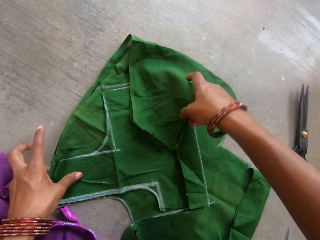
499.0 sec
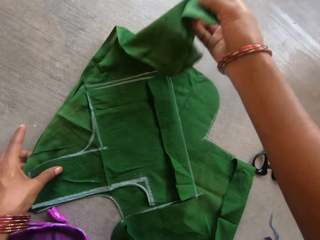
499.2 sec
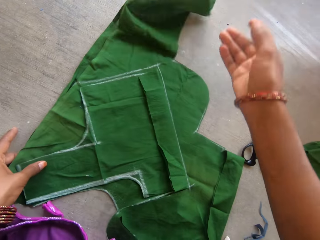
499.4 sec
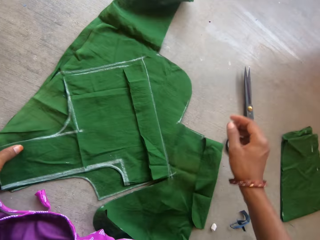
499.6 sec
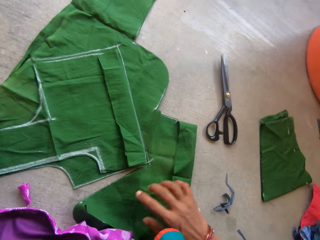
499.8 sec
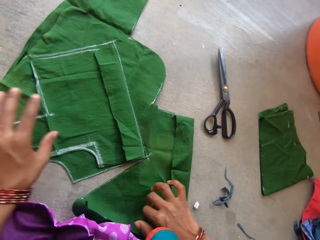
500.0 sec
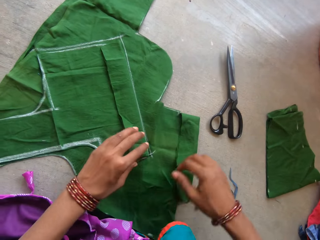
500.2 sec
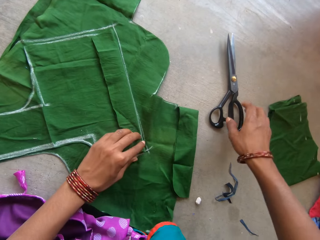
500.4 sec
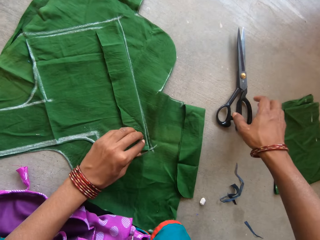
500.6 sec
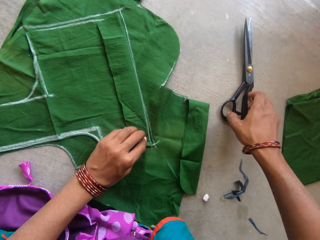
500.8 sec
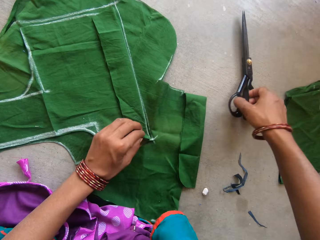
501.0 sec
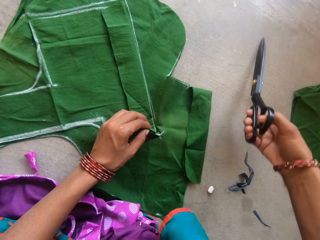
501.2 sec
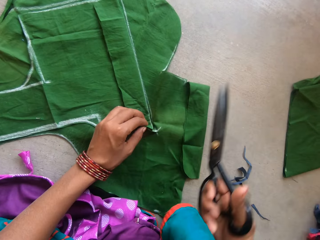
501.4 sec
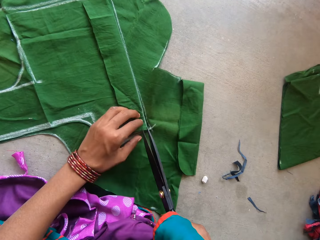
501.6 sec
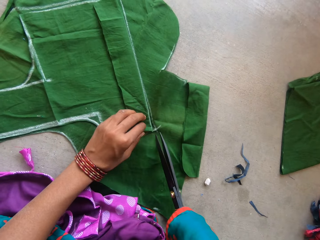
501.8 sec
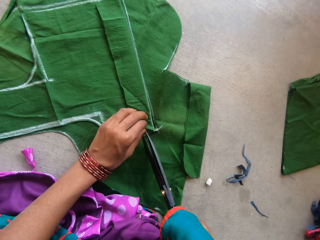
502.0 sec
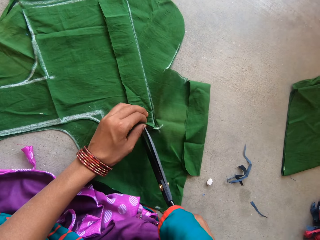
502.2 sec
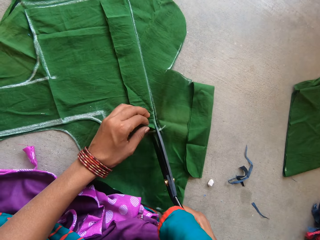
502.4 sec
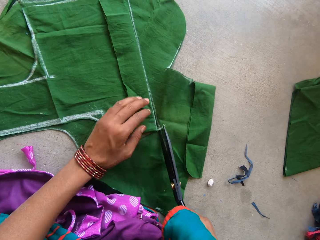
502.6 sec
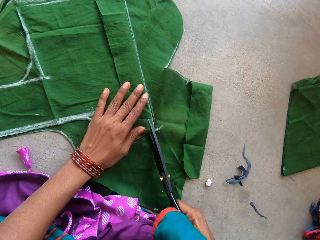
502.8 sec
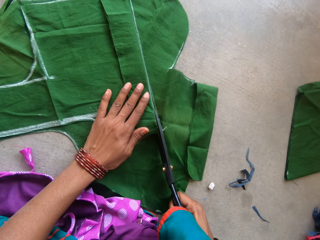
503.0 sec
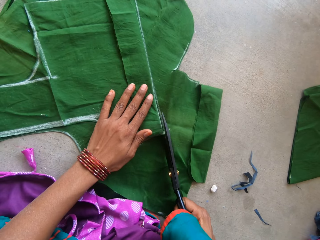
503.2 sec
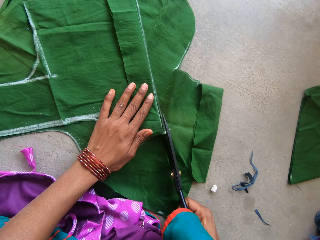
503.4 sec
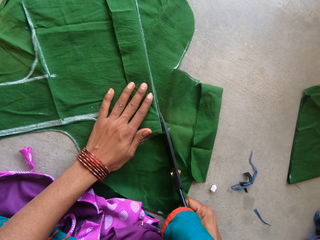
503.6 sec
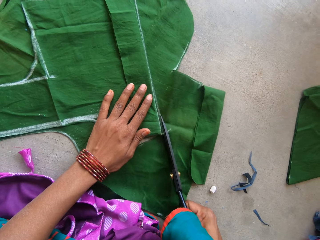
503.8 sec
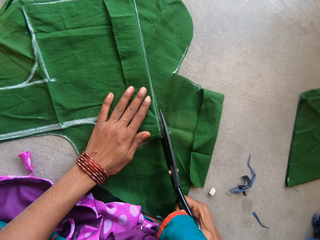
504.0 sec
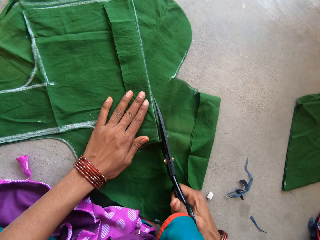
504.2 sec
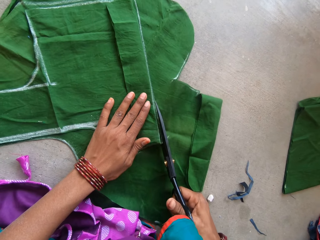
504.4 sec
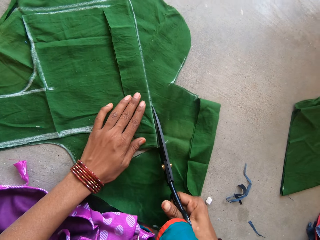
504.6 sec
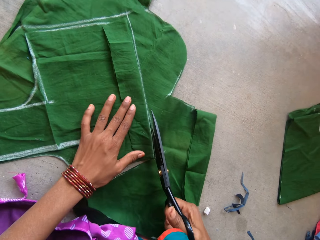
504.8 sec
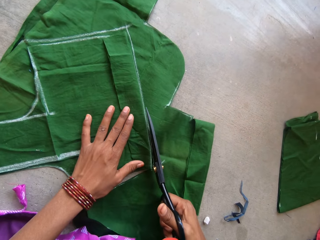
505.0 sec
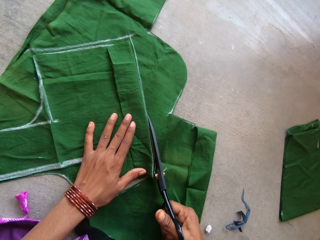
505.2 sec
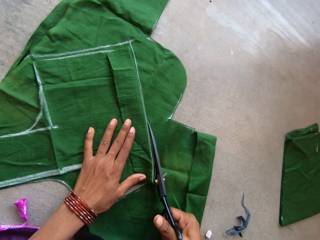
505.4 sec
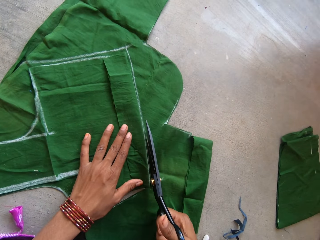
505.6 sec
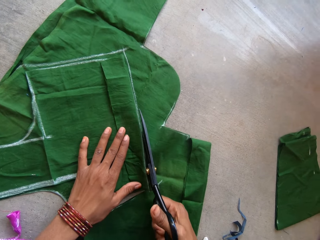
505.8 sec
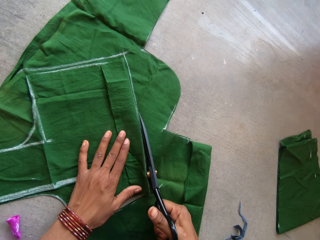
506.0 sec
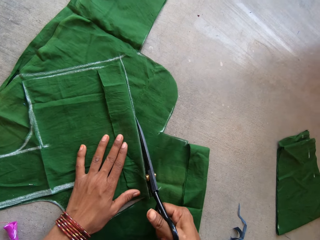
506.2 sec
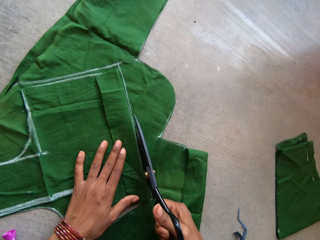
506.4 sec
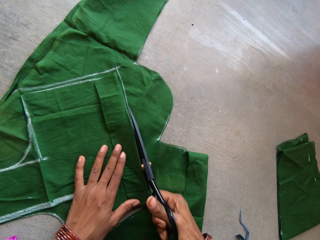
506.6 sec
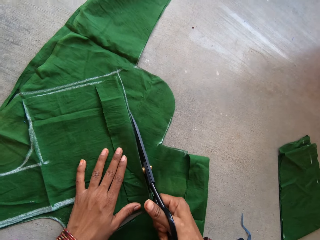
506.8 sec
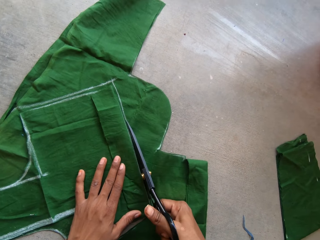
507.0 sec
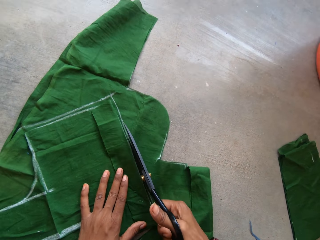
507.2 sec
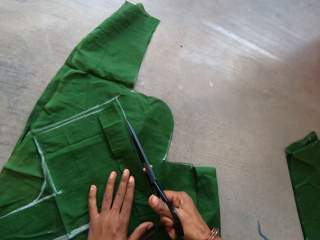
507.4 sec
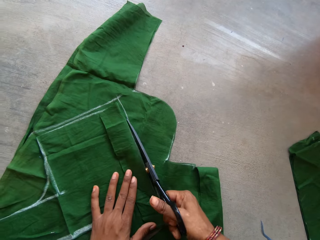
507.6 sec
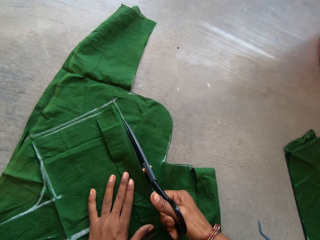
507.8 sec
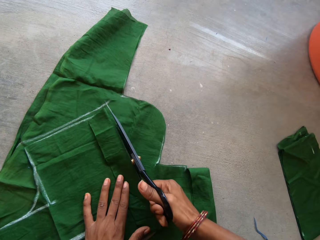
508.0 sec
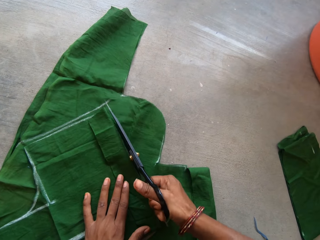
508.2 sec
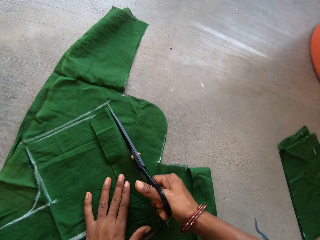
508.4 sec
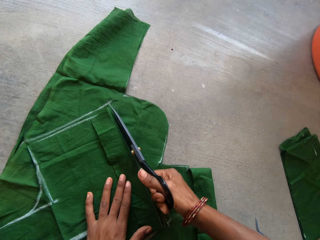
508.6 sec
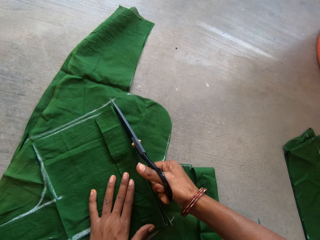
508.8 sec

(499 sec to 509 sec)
The camera wearer picks up the scissors on the floor with the right hand. They cut the piece of green cloth with the scissors with both hands.

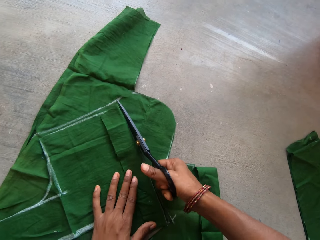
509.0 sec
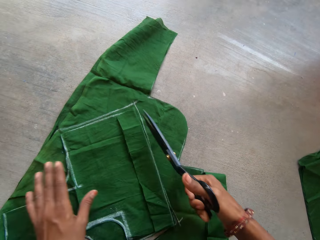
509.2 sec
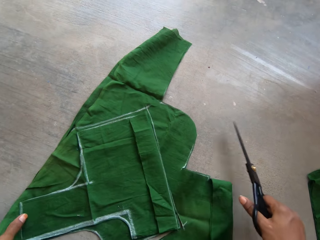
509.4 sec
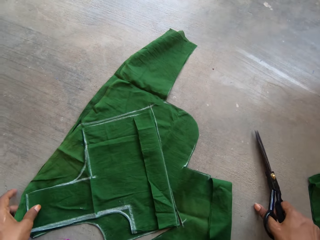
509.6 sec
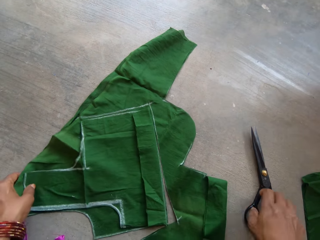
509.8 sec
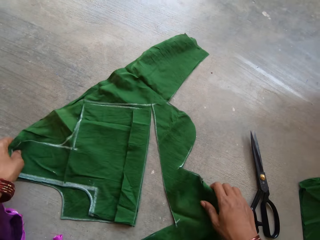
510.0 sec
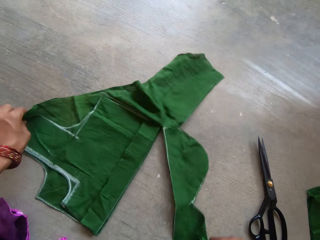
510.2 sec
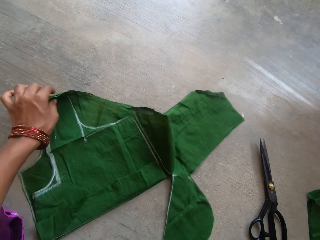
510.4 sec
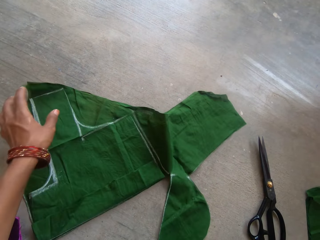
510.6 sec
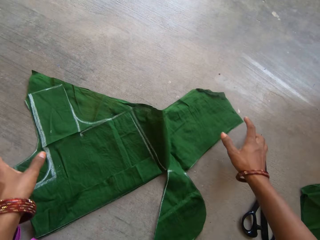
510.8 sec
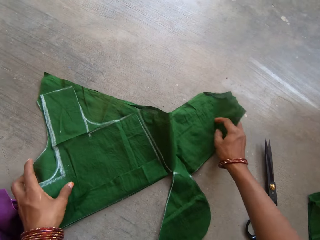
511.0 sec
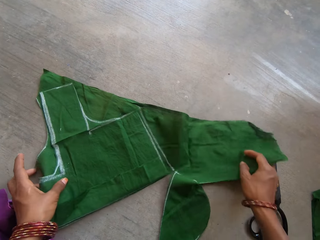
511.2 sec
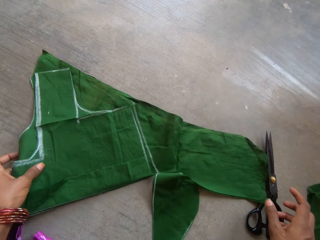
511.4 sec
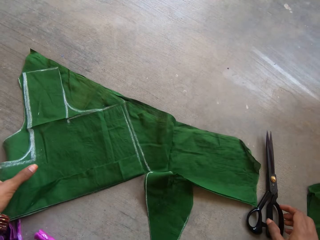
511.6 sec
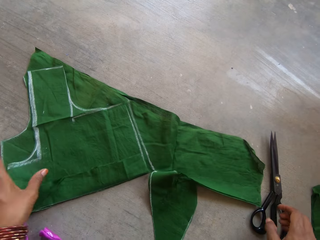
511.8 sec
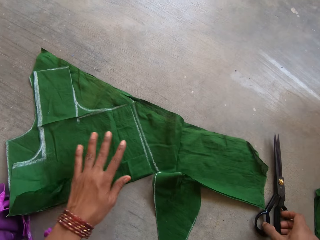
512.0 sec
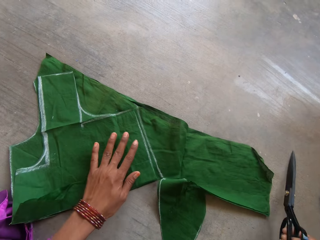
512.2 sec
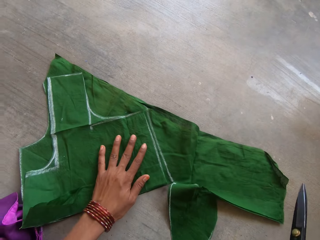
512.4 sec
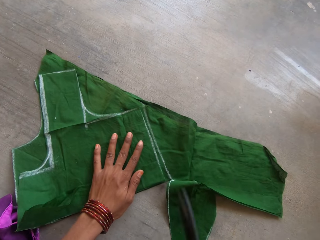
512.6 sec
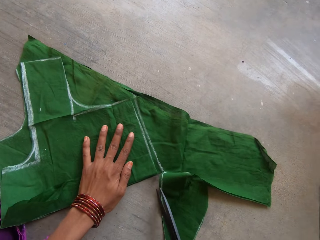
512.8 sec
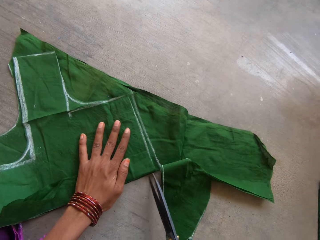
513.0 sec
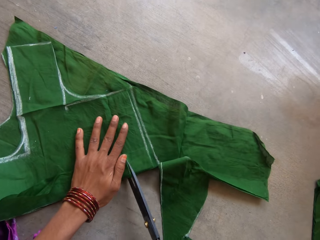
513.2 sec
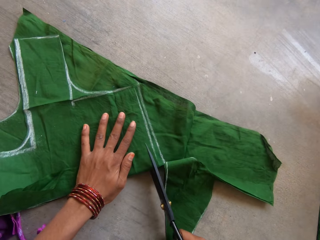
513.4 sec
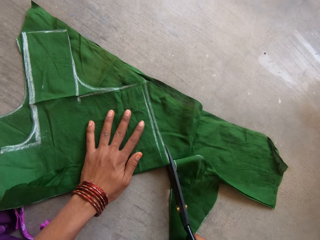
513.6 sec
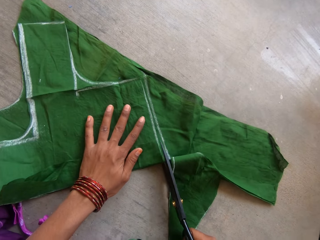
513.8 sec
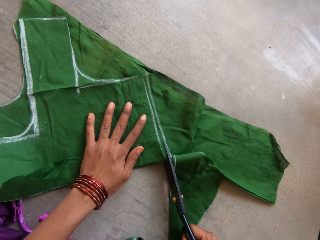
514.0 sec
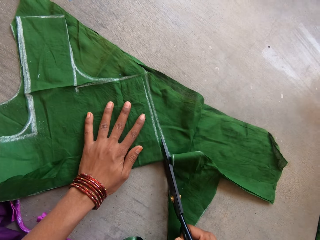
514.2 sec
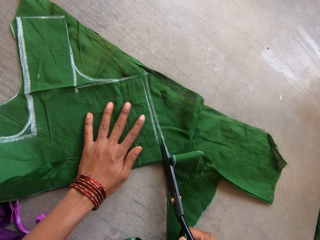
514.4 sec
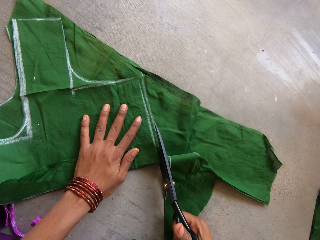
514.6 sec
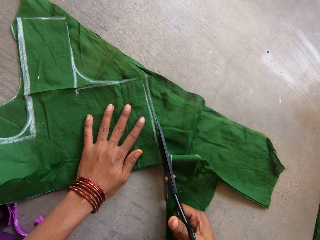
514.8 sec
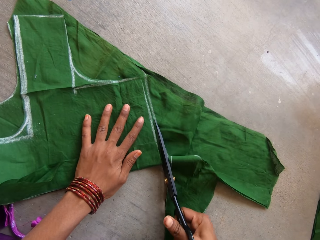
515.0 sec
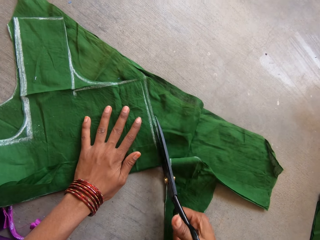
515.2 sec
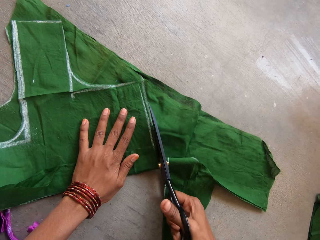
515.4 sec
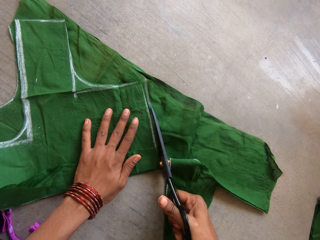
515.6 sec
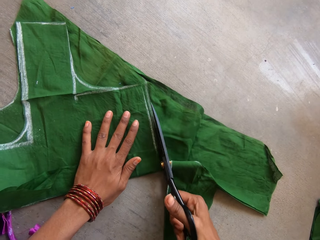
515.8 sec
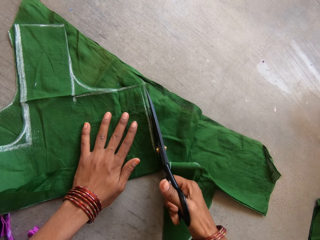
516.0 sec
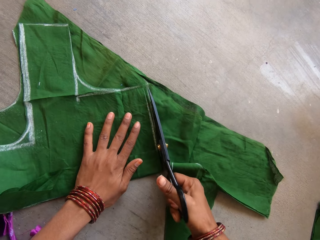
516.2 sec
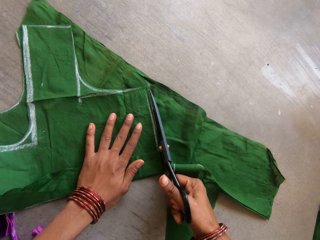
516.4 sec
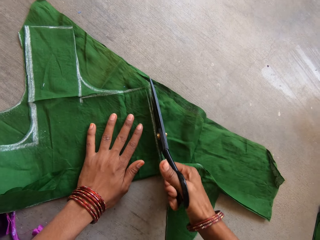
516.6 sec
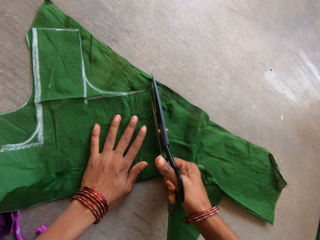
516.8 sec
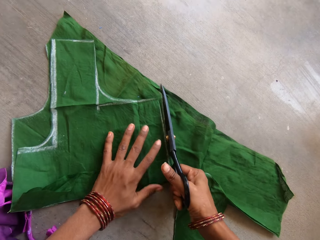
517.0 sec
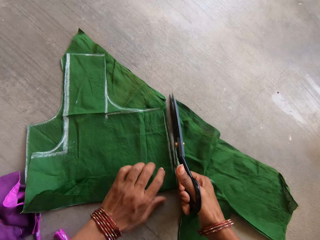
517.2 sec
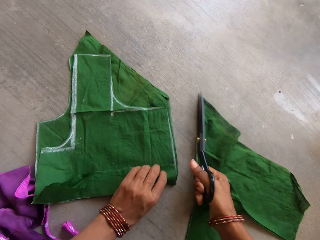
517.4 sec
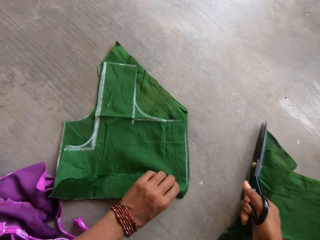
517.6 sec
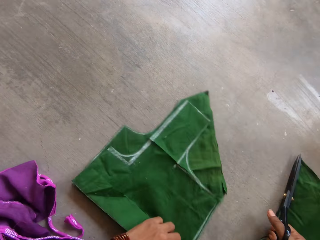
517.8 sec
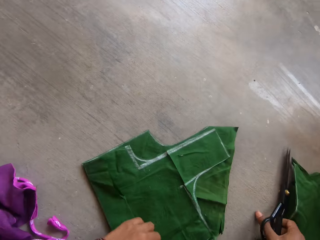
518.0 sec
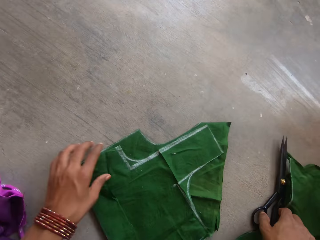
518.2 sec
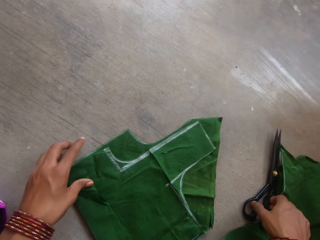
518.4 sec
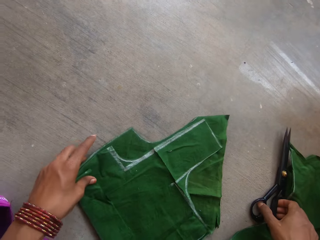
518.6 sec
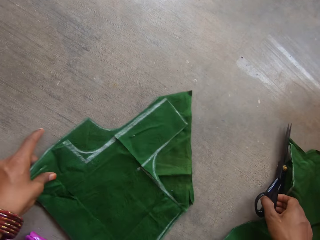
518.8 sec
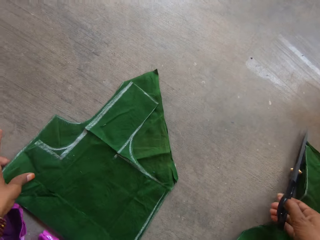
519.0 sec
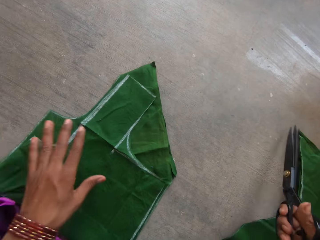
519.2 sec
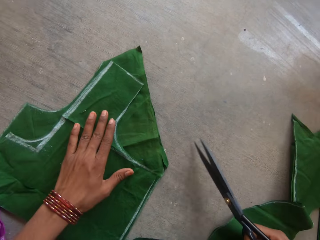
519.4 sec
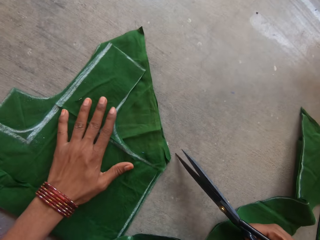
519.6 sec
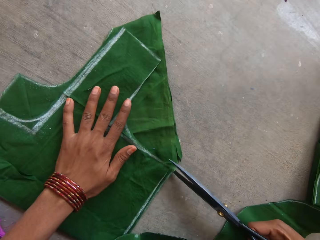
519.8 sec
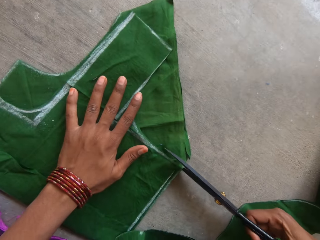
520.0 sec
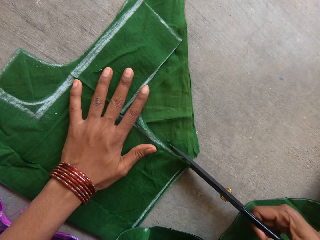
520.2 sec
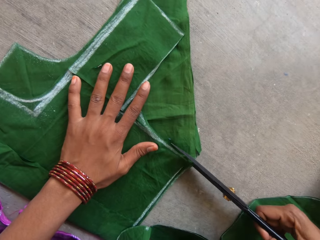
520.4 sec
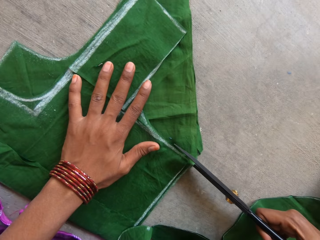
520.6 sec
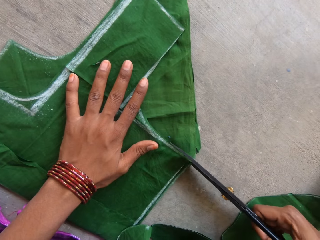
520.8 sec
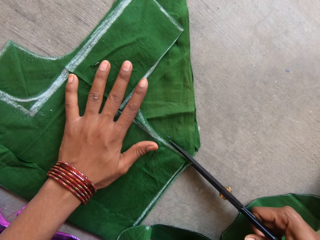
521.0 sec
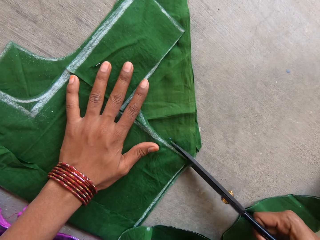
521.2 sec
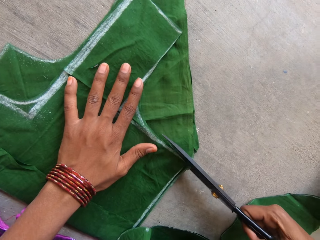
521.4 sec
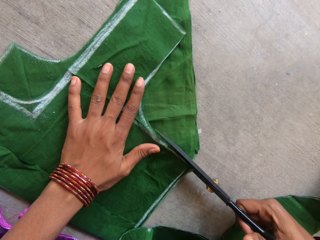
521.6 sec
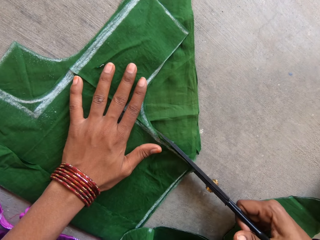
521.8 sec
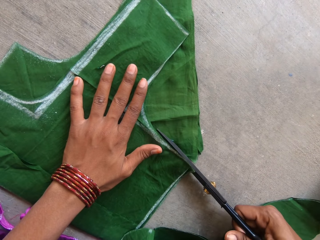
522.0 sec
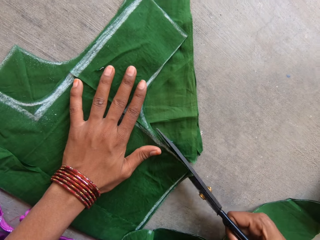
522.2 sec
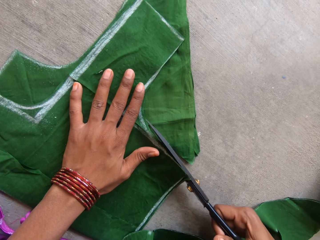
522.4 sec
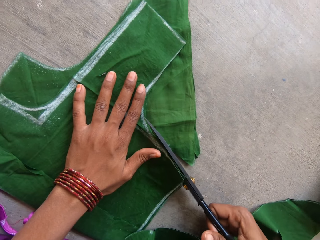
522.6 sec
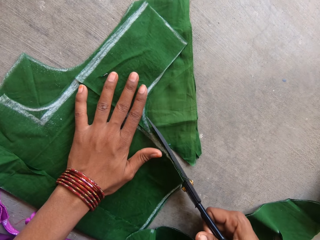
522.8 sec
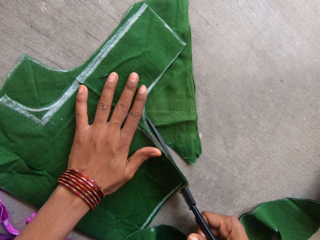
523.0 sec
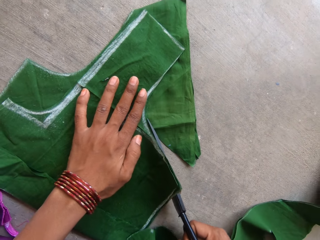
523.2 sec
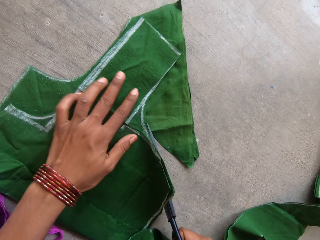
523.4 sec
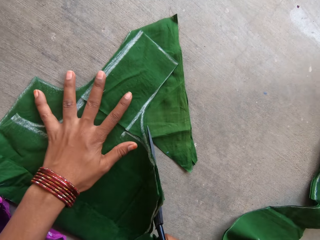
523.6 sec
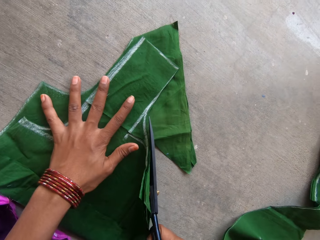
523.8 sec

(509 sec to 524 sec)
The camera wearer drops the scissors on the floor with the right hand. They straighten the piece of cloth with both hands. They turn the green cloth. They pick up the scissors on the floor with the right hand. They cut the piece of green cloth with the scissors with both hands. They push the cut green cloth aside. They cut the piece of cloth with the scissors with both hands.
